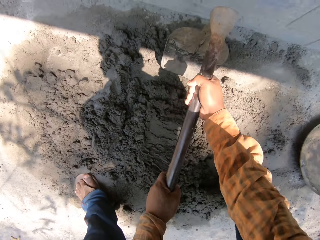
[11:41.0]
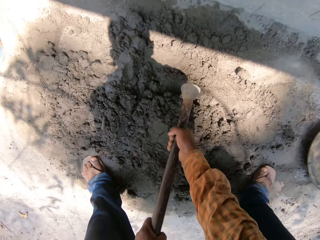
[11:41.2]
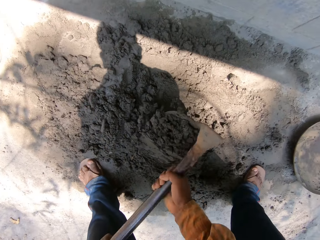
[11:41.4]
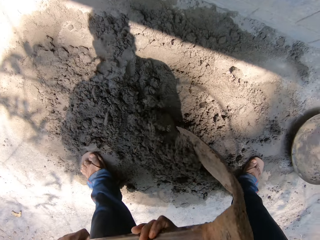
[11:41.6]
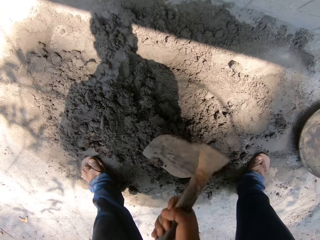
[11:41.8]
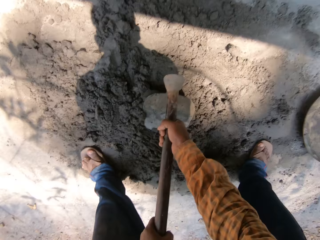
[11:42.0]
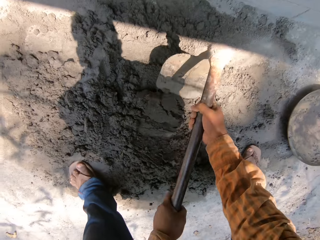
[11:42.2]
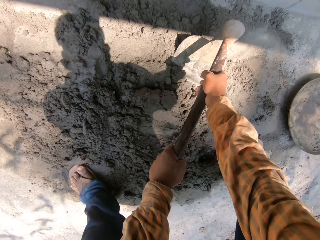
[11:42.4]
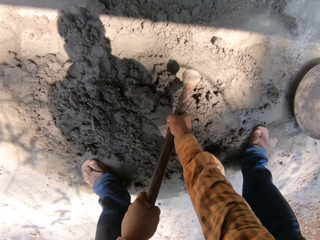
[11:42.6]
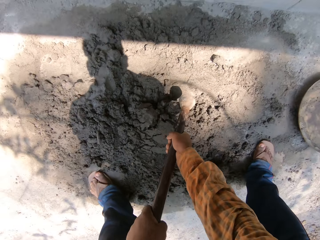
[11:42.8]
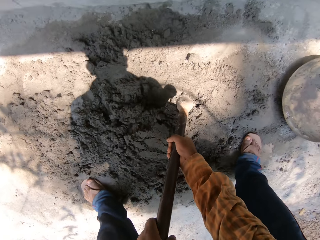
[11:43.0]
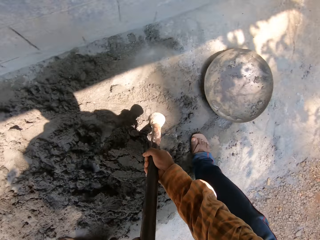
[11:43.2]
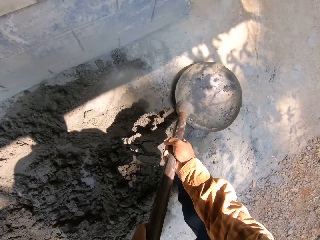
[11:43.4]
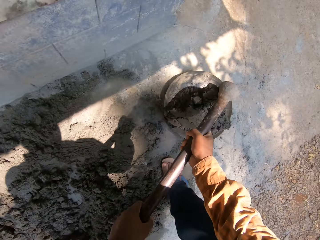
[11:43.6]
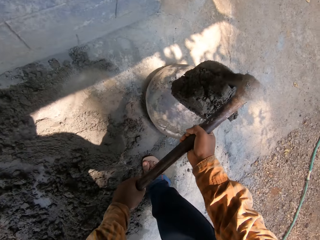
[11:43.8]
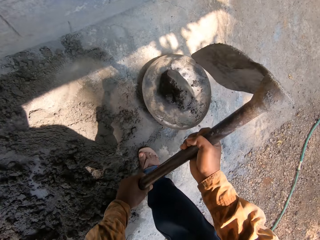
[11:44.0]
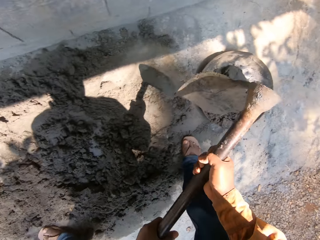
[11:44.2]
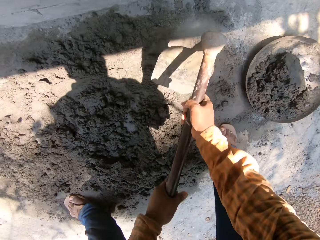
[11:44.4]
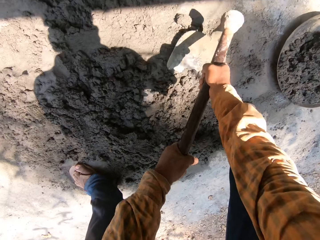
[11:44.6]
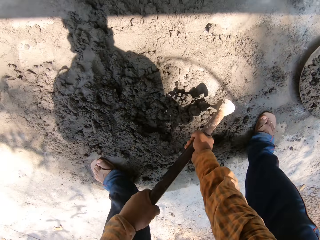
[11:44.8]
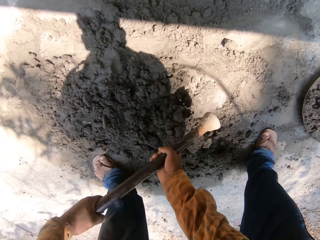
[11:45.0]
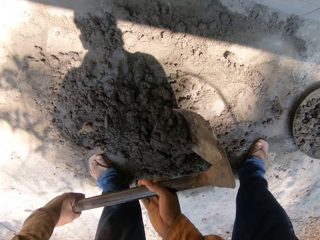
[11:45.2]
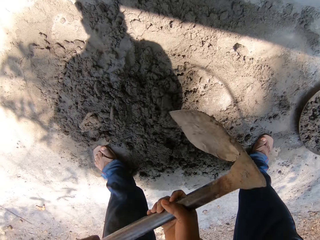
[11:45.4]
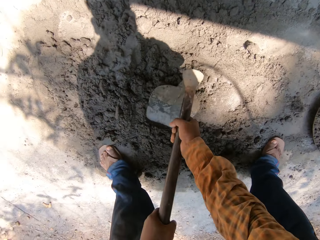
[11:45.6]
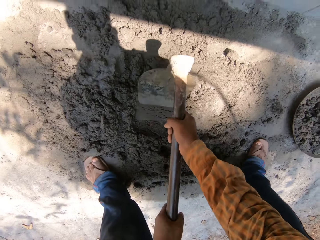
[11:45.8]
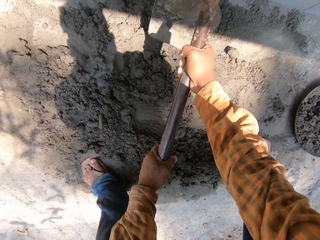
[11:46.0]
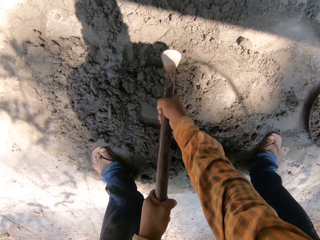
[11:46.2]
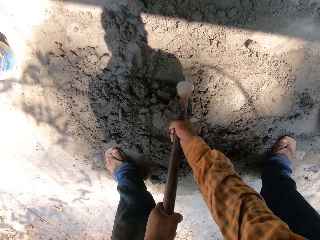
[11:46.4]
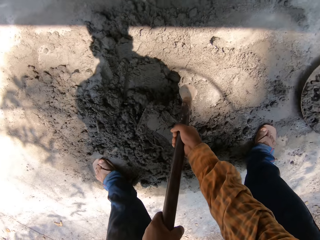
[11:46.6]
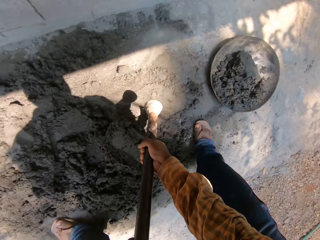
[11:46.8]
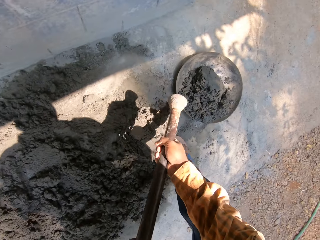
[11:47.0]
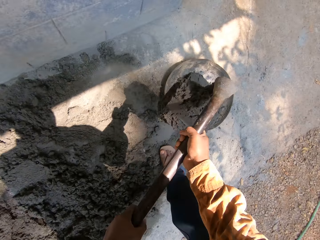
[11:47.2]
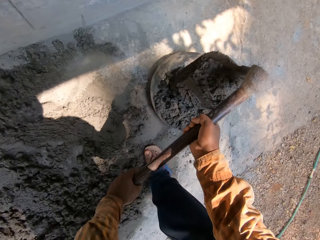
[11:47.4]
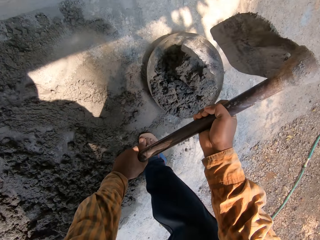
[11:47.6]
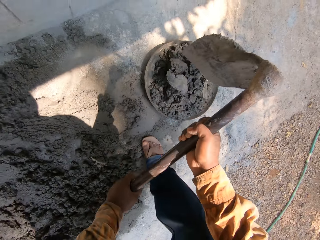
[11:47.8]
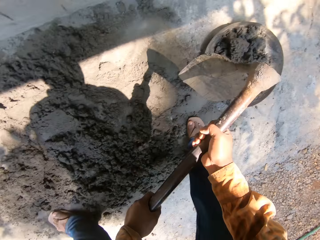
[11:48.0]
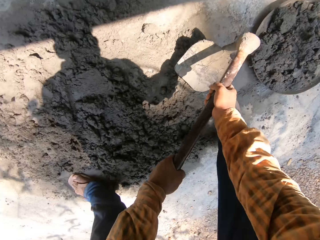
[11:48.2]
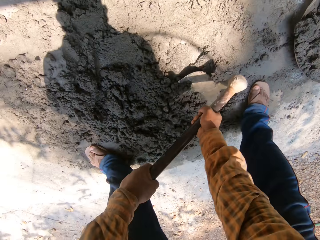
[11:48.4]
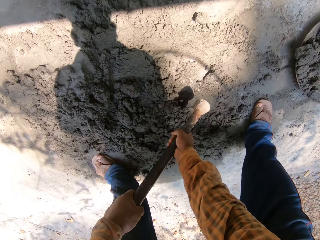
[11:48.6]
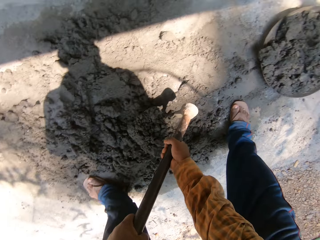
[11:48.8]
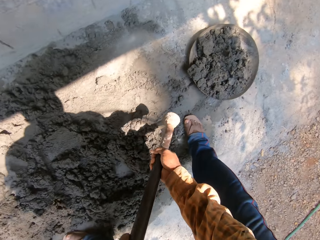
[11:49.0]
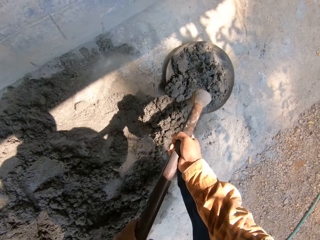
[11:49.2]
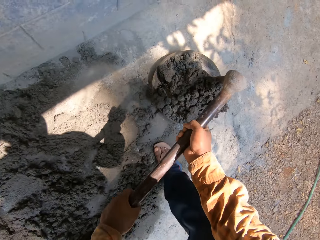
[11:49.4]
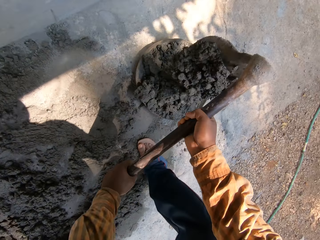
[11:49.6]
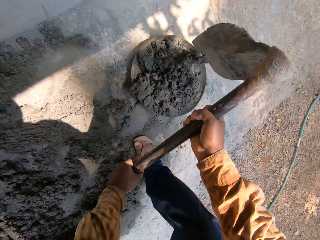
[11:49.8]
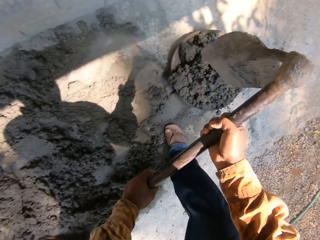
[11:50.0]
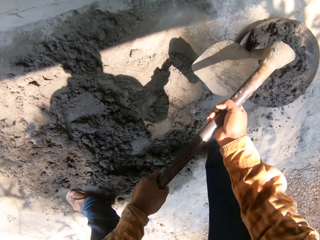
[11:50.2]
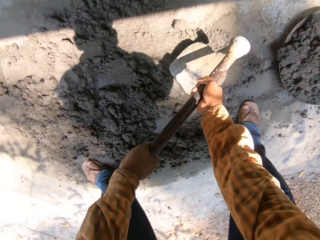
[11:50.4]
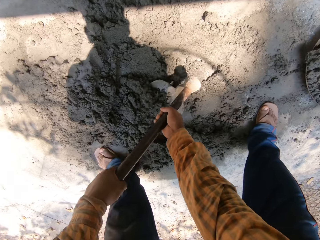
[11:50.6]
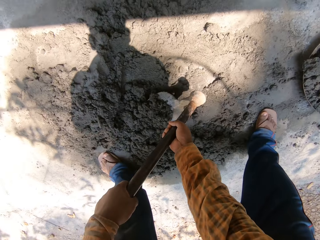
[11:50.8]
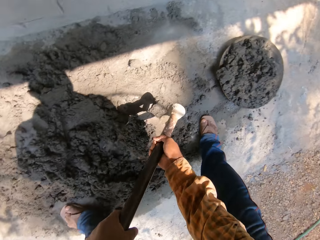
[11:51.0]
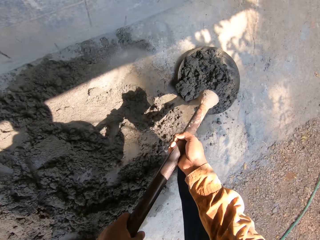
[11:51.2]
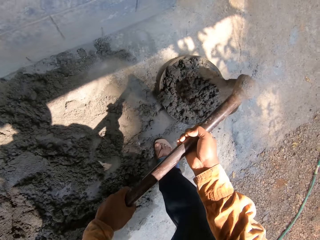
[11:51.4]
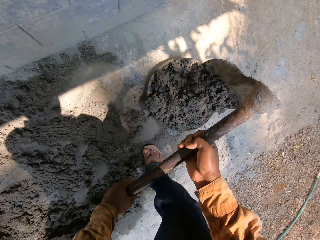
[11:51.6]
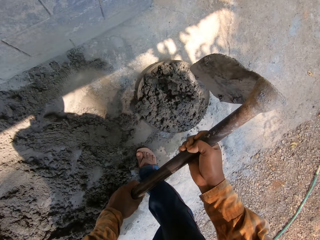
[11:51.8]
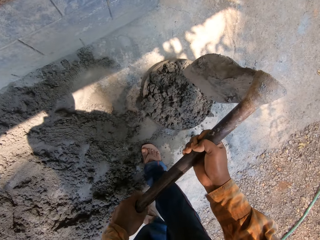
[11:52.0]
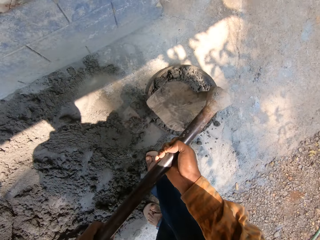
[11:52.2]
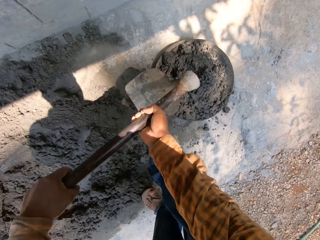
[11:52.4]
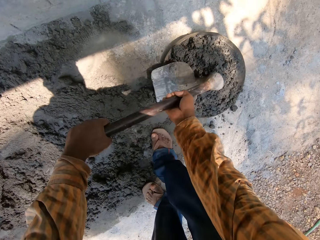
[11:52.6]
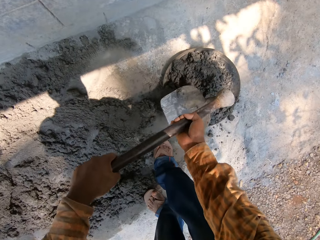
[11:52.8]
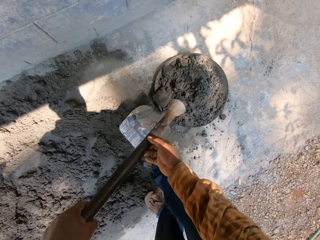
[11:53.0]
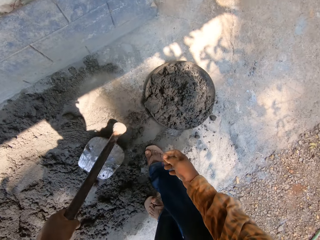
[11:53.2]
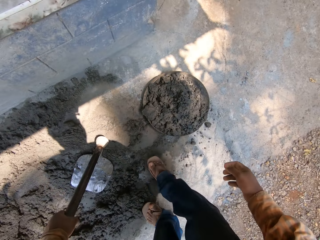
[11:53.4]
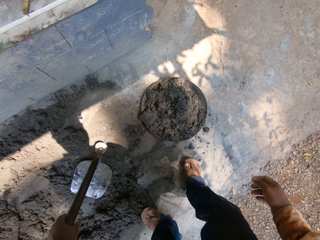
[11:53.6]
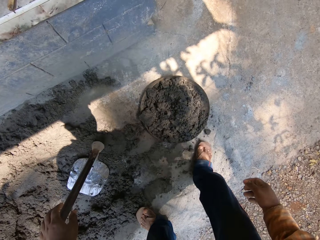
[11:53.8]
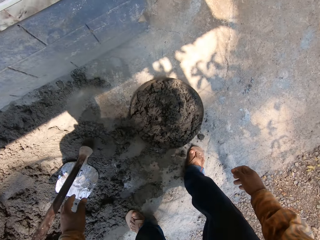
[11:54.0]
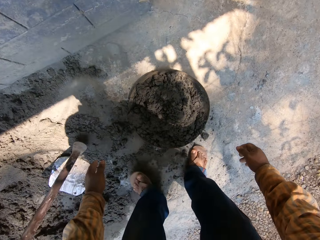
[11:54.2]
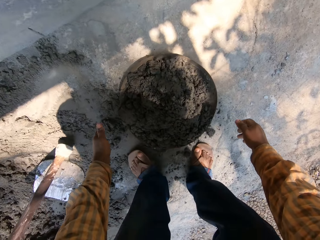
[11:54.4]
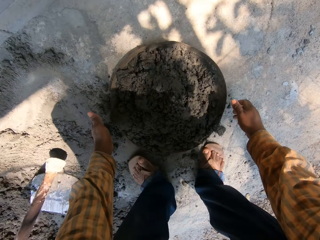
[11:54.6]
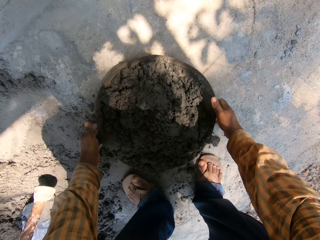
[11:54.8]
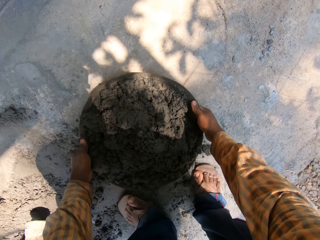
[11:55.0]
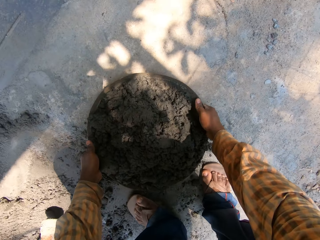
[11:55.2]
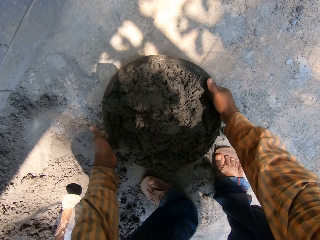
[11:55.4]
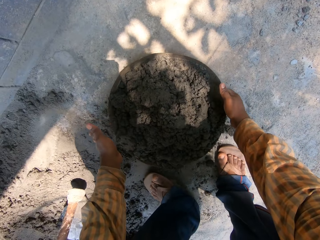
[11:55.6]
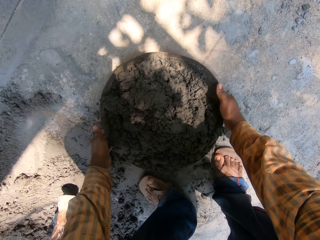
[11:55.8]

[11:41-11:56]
The camera wearer packs cement from the ground with the hoe in both hands. He drops the cement from the hoe into the pan with both hands. He mixes the cement on the ground with the hoe in both hands. He packs cement from the ground with the hoe in both hands. He drops the cement from the hoe into the pan with both hands. He packs cement from the ground with the hoe in both hands. He drops the cement from the hoe into the pan with both hands. He packs cement from the ground with the hoe in both hands. He drops the cement from the hoe into the pan with both hands. He pats the cement in the pan with the head of the hoe in both hands. He puts the hoe on the ground with his left hand. He carries the basin bowl and walks around. He picks up the pan of cement from the ground with both hands.

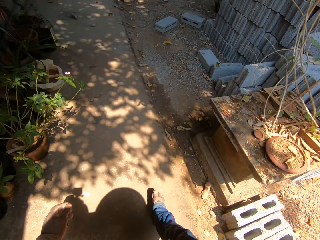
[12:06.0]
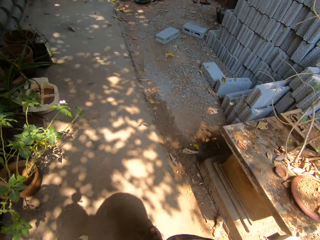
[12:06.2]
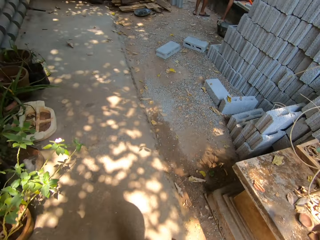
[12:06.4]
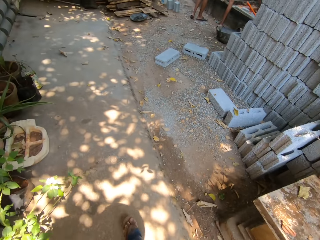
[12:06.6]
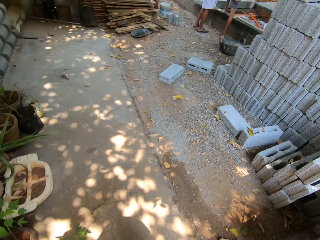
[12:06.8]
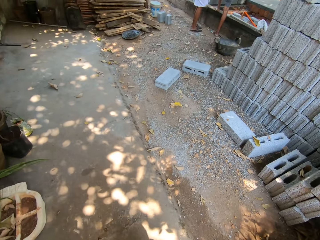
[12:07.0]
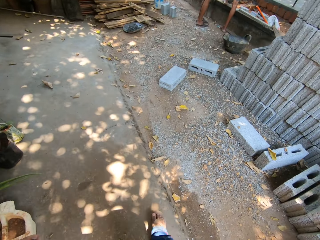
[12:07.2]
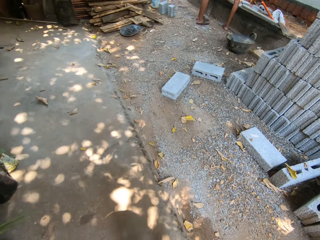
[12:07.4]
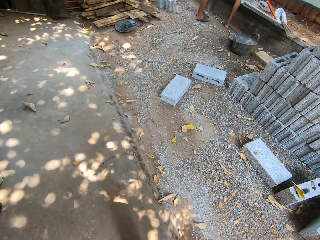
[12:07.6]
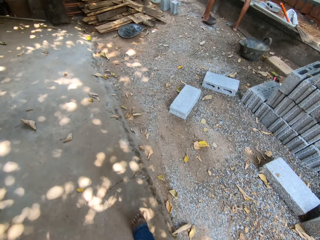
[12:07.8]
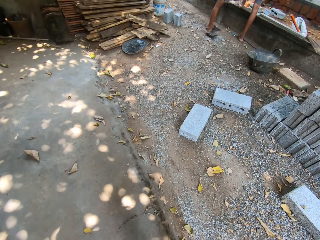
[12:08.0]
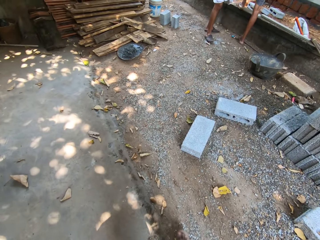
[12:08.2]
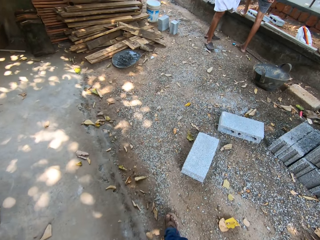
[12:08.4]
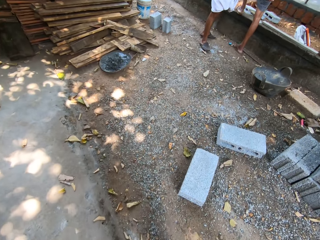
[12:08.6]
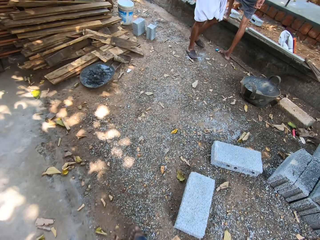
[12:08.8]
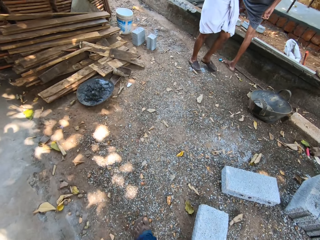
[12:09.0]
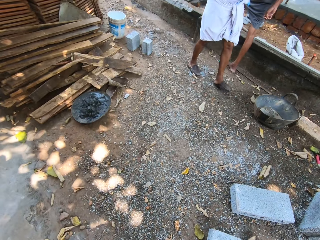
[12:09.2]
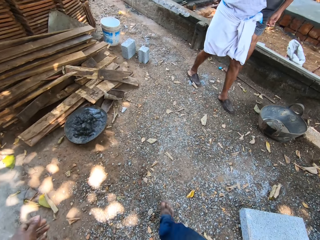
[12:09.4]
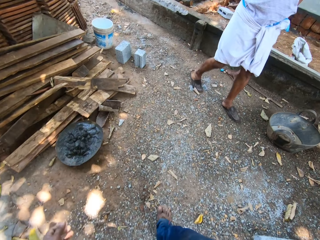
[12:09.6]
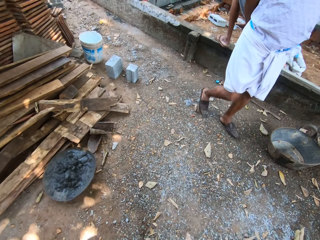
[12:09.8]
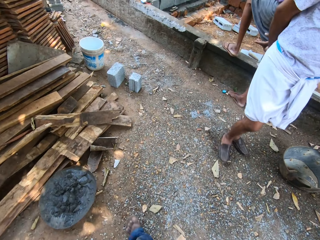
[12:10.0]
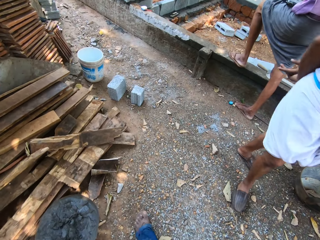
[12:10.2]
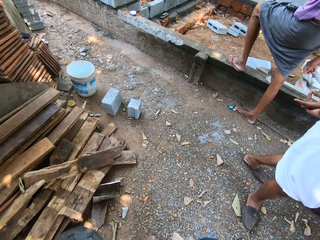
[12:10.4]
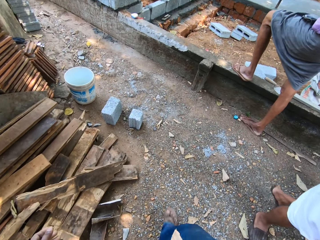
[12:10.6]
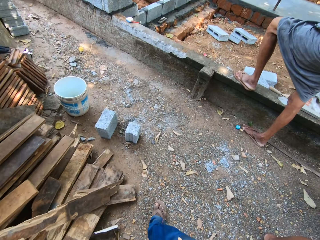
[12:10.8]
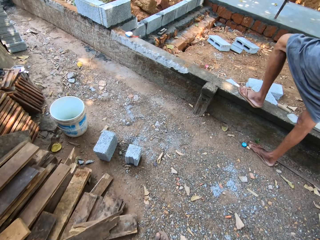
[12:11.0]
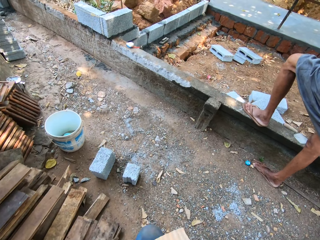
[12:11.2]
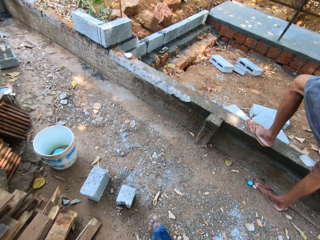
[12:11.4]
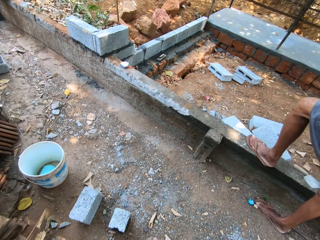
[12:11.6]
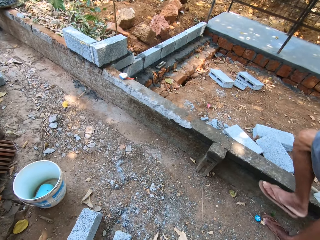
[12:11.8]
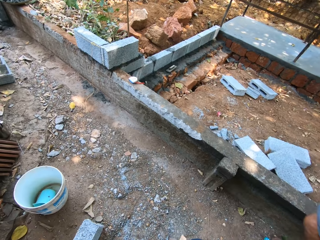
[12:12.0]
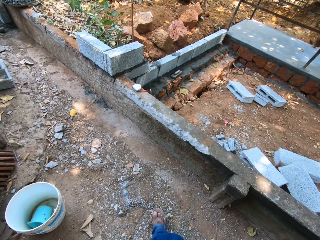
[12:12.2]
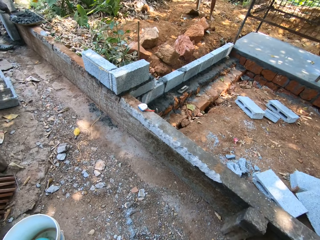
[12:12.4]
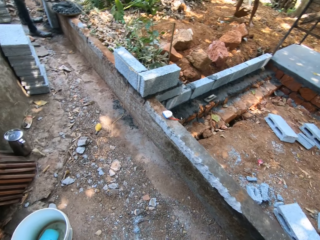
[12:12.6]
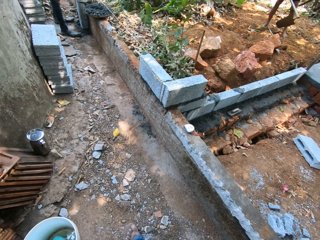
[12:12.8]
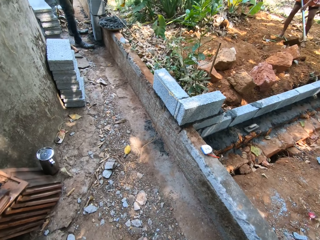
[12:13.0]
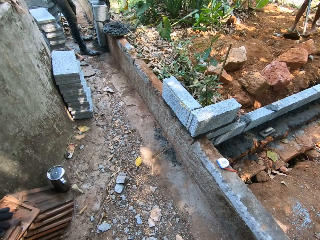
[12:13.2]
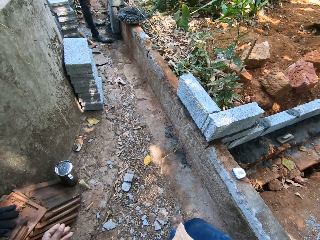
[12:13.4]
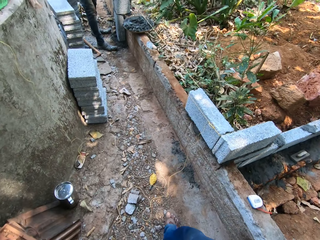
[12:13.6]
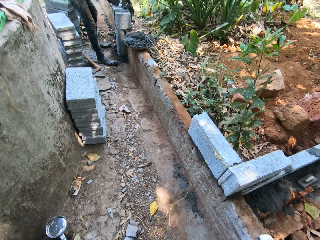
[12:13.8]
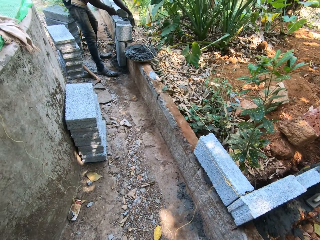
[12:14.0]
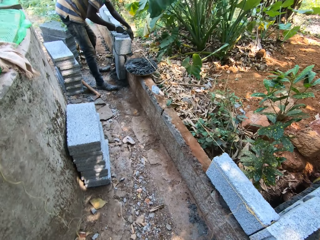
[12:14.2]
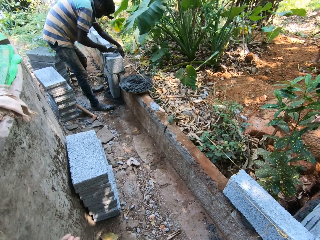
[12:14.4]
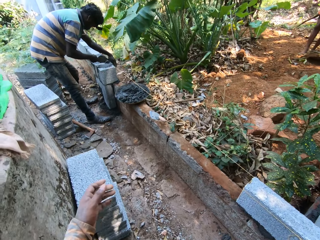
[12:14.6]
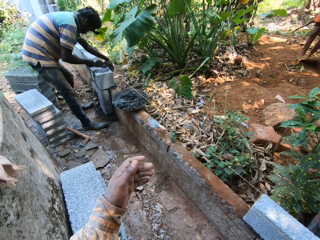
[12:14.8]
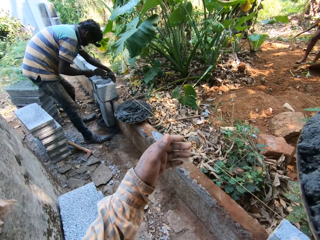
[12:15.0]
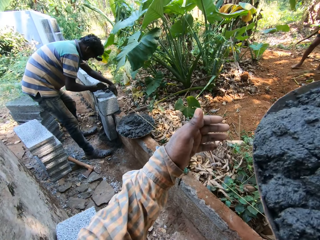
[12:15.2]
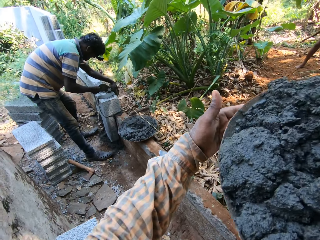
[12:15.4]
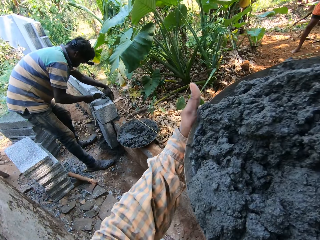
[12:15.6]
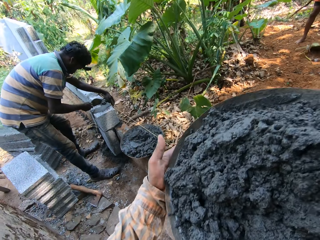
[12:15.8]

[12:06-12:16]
A man packs sand from the ground with a hoe in both hands. Another man puts cement in between blocks with a trowel in his right hand.
